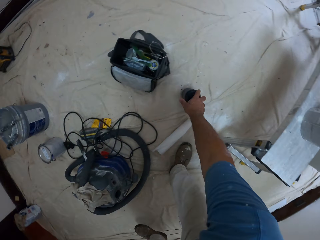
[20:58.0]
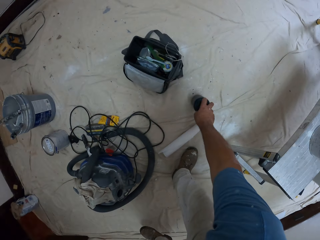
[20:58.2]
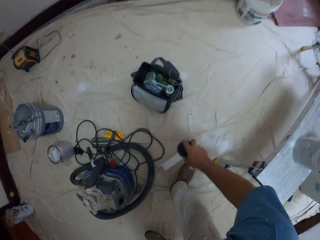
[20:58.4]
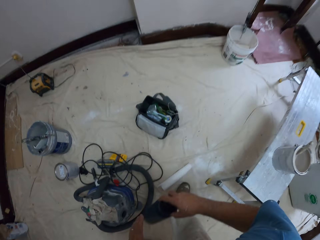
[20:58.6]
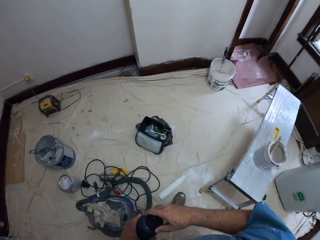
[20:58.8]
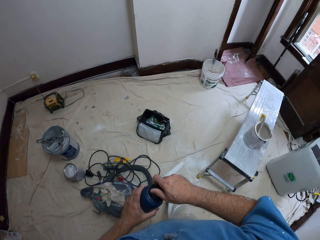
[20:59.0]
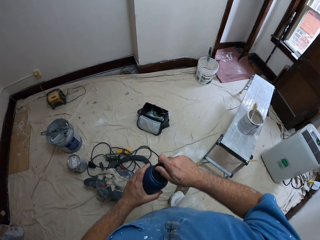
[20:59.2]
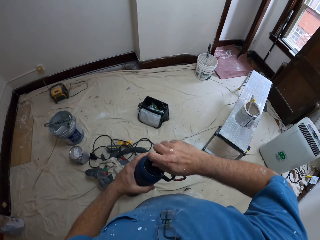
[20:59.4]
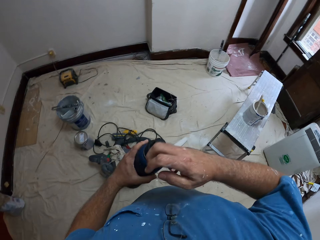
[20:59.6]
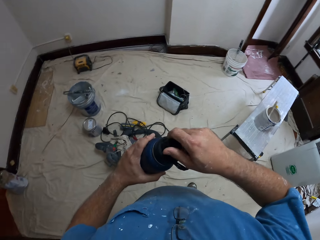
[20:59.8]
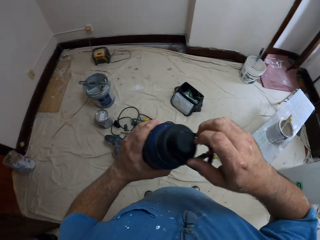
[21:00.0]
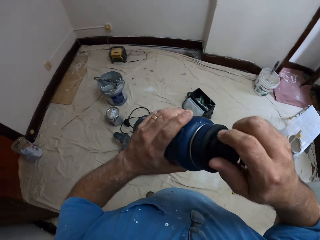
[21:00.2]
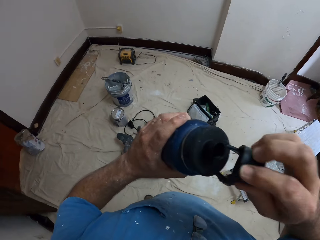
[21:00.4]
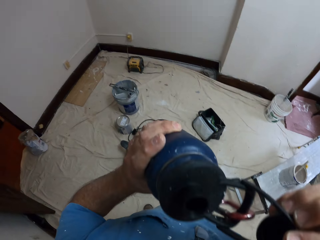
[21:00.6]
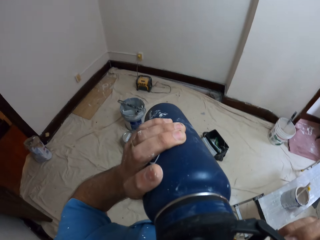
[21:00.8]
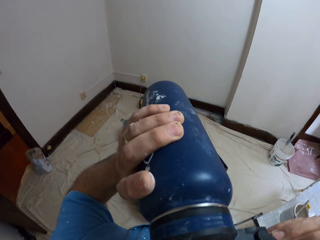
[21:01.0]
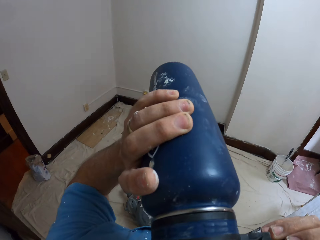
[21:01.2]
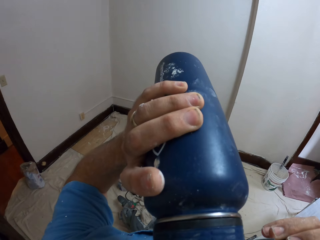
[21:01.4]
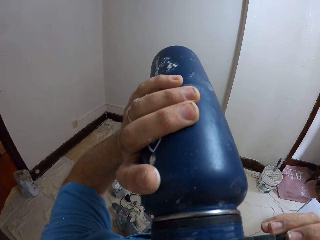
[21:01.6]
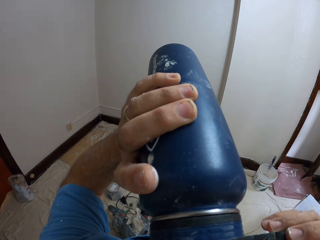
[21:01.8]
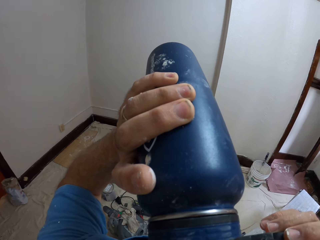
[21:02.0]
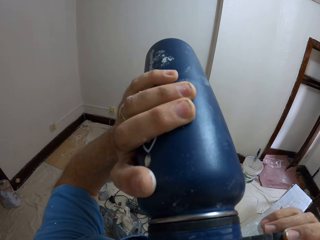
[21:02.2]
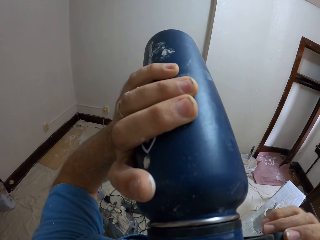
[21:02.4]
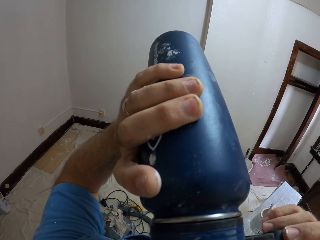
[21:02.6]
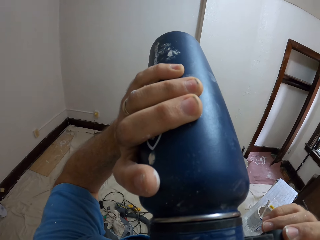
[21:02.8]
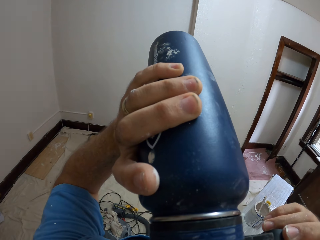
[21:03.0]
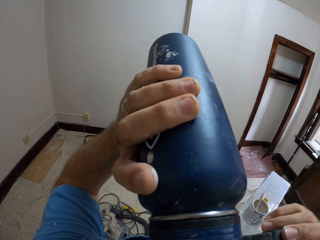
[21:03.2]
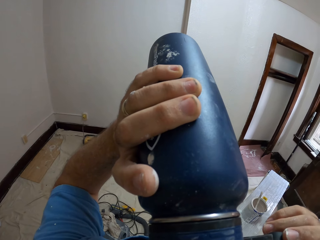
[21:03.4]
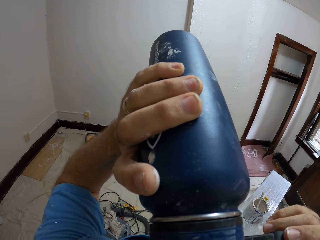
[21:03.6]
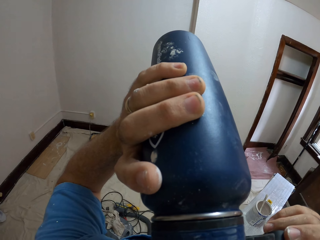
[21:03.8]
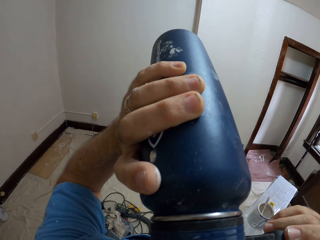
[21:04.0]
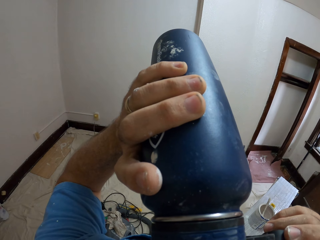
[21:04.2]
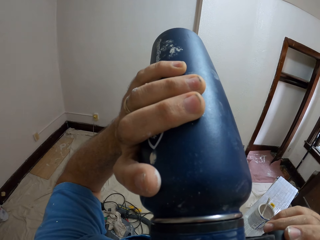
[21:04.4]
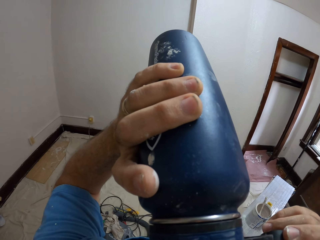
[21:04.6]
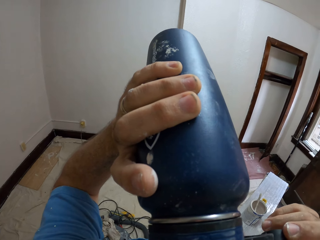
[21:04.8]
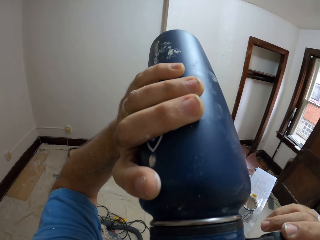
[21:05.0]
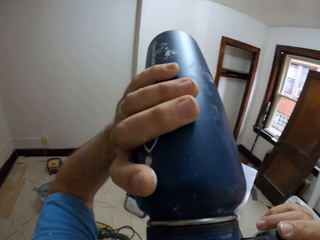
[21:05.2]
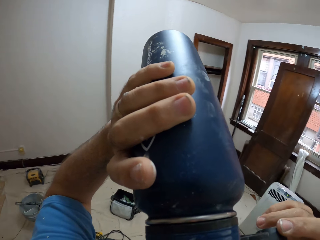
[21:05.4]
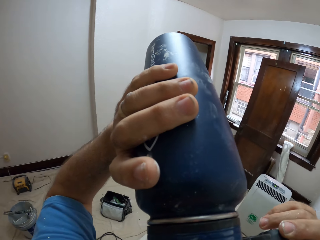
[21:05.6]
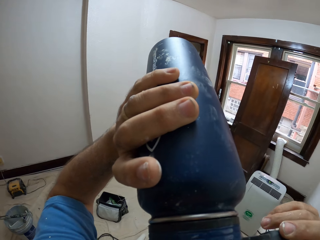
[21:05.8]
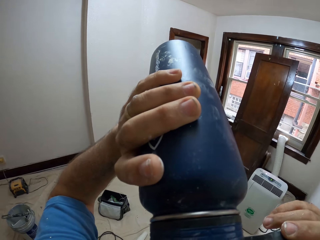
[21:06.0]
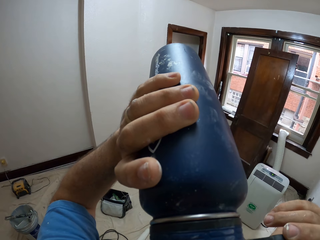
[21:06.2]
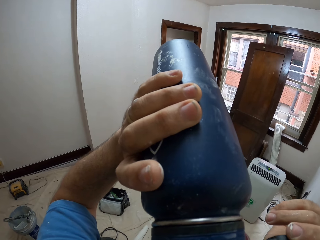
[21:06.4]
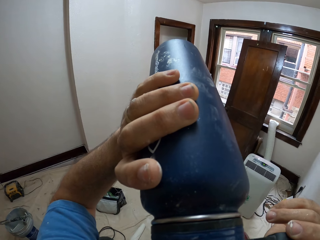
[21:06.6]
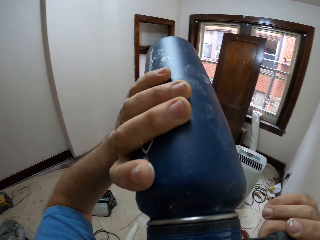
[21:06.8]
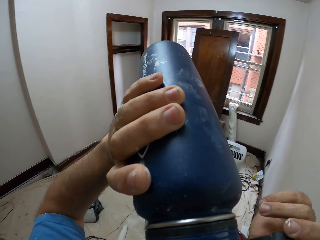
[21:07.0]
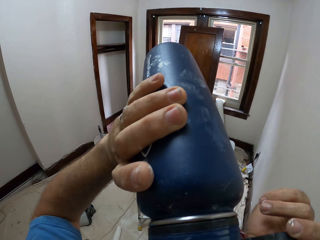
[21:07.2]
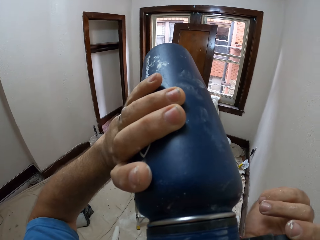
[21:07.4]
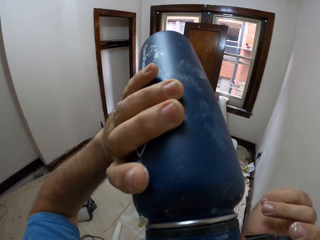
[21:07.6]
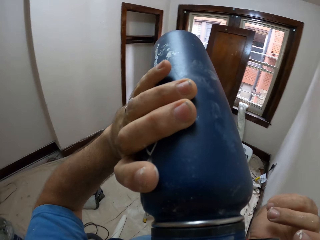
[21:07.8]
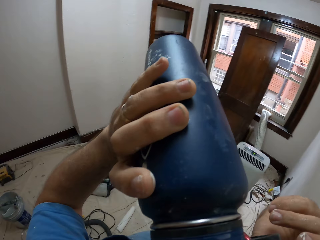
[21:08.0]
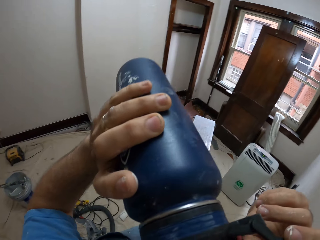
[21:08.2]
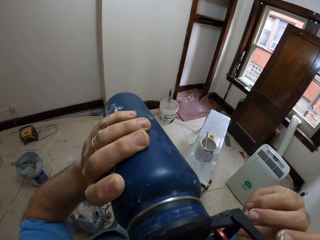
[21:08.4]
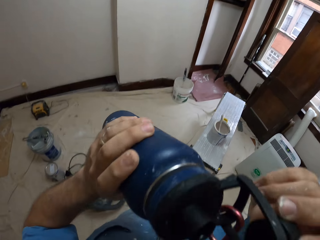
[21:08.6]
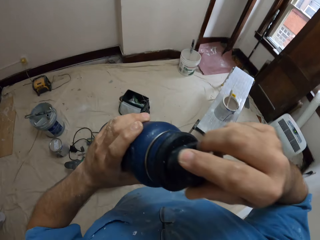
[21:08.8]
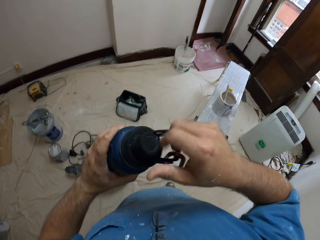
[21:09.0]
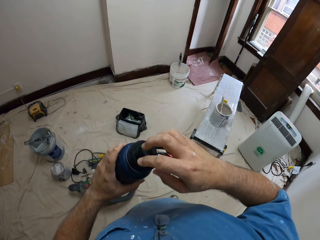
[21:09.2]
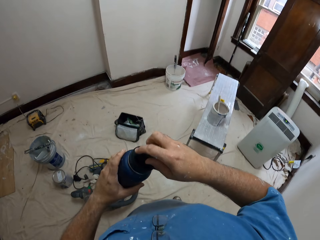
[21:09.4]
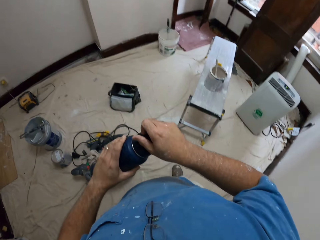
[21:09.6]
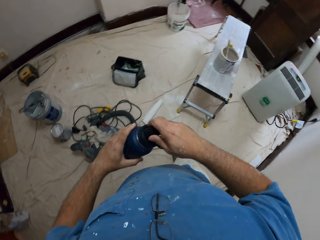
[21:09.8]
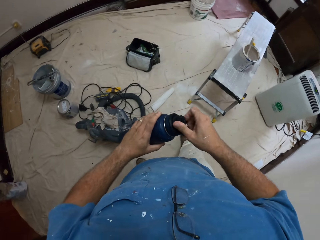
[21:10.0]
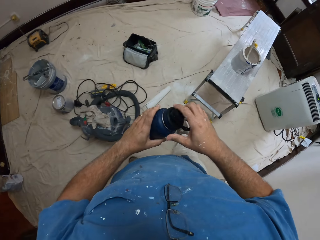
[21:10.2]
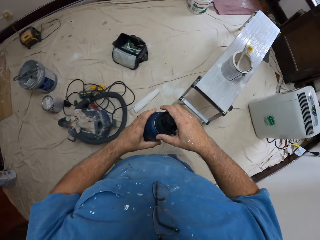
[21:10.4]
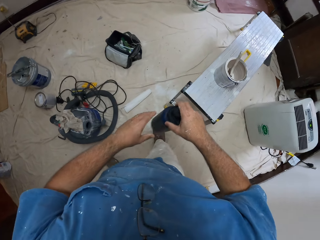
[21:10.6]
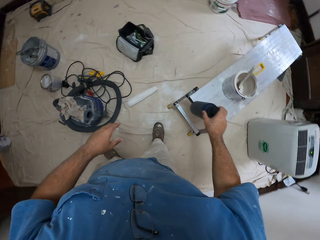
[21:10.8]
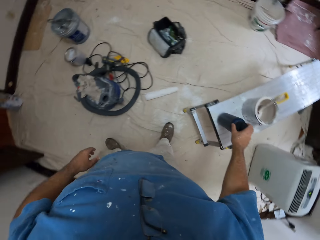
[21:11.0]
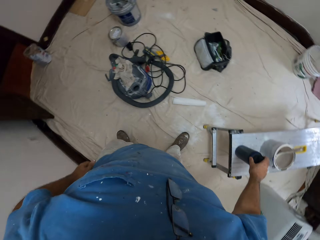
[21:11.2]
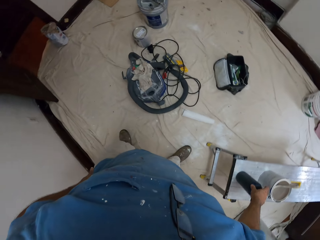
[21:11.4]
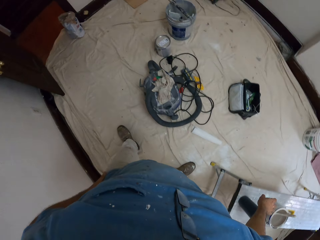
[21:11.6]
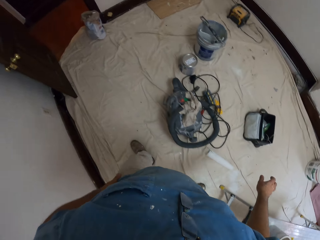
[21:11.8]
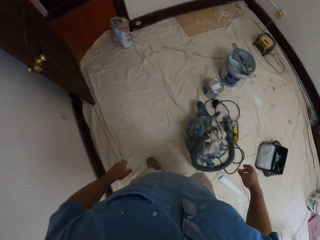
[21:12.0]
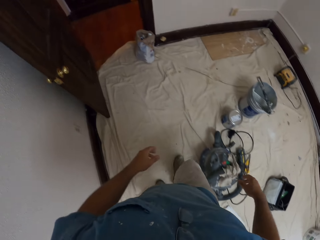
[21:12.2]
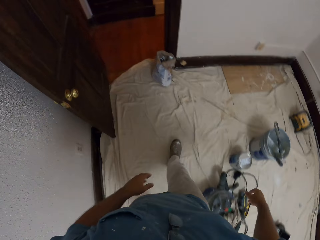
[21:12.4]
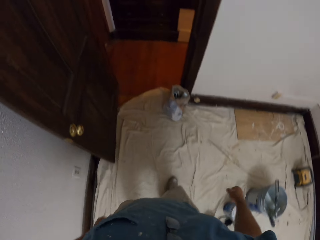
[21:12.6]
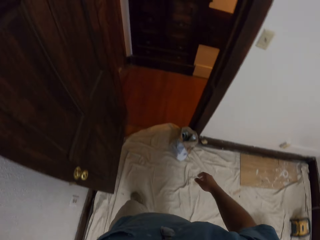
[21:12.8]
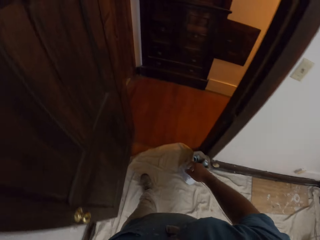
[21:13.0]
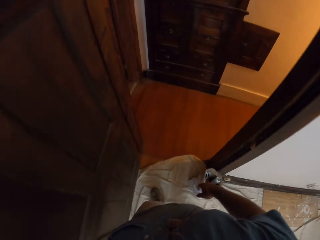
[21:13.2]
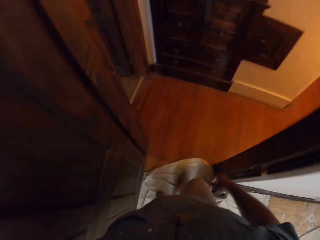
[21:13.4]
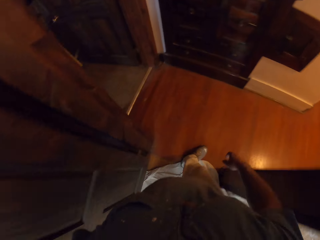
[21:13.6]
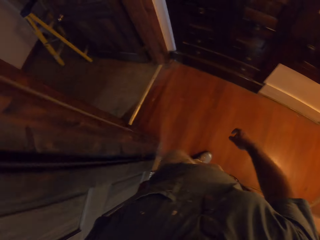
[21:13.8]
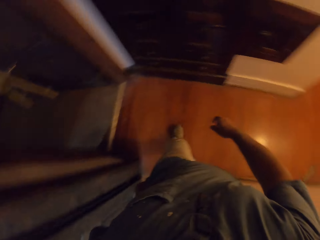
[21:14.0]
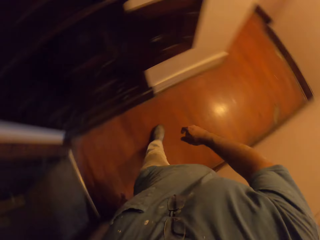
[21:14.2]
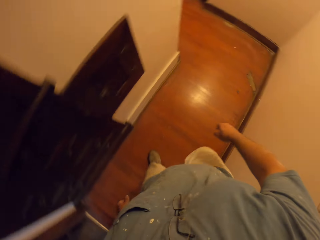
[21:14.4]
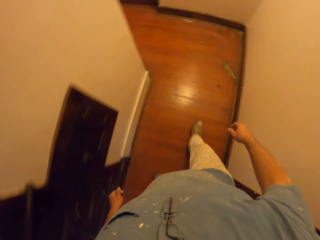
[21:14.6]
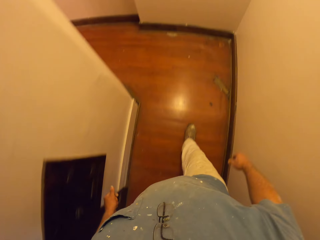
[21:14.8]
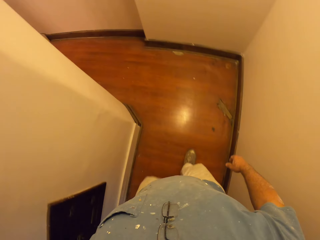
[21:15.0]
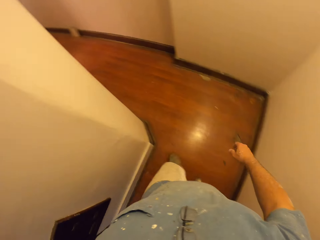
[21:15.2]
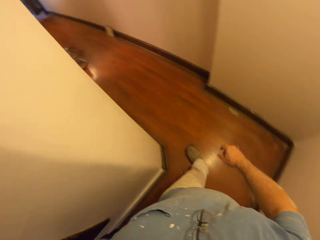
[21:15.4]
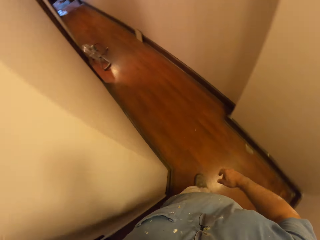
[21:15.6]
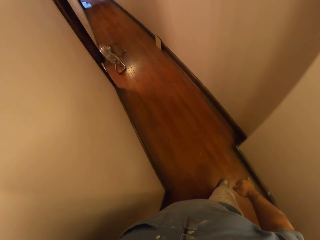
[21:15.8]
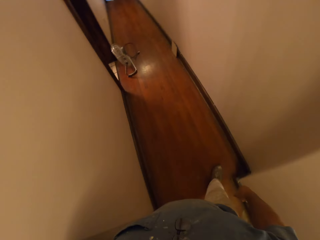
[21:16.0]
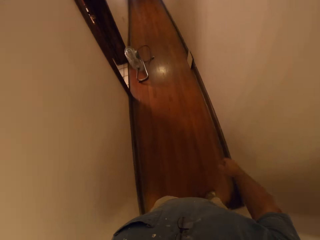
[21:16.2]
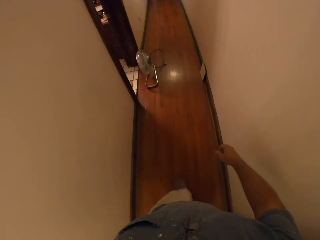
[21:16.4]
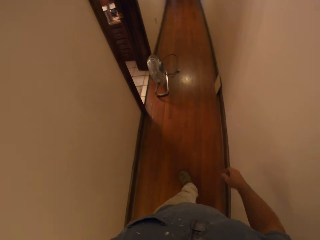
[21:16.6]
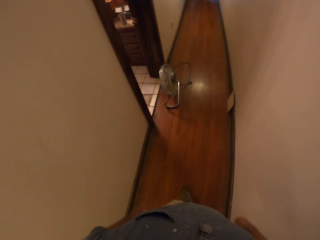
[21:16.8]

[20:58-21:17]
The camera wearer picks up his water bottle from the ground. He opens the cover of his water bottle with hands. He drinks from his water bottle. He closes the cover of his water bottle with hands. He drops the water bottle on the table. He walks out of a room. He places his left hand on his trouser. He walks towards the entrance of the toilet.

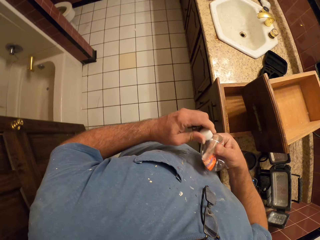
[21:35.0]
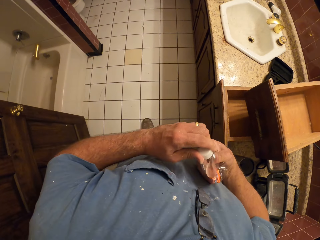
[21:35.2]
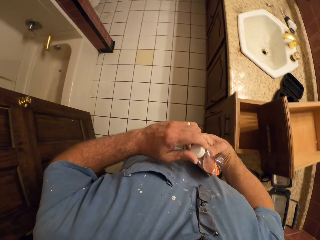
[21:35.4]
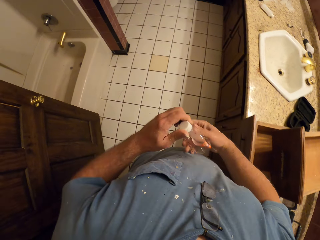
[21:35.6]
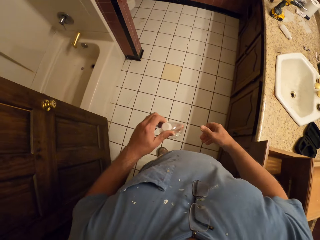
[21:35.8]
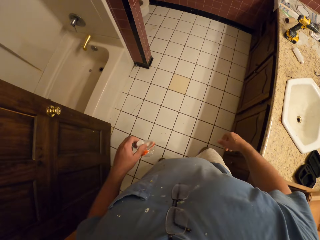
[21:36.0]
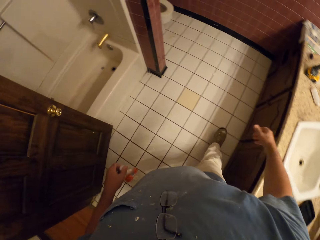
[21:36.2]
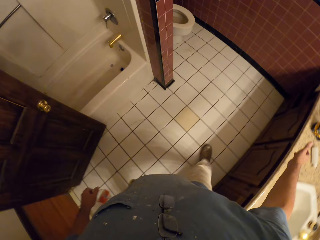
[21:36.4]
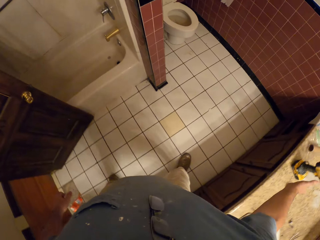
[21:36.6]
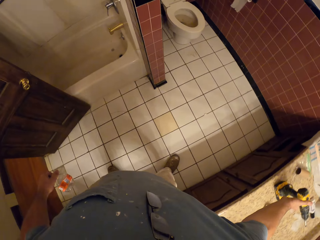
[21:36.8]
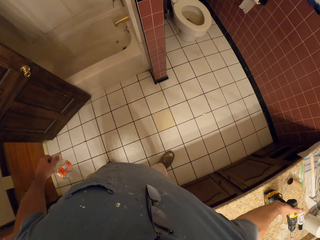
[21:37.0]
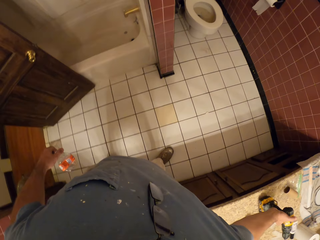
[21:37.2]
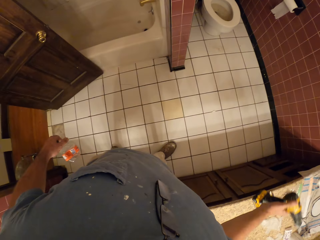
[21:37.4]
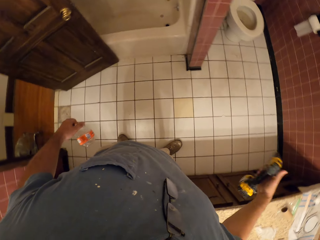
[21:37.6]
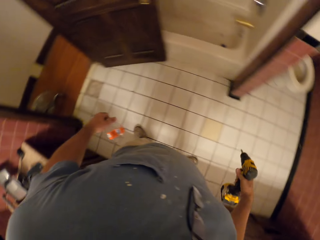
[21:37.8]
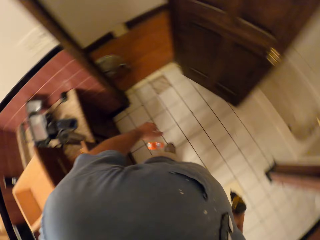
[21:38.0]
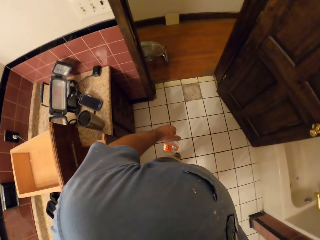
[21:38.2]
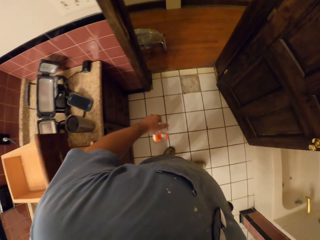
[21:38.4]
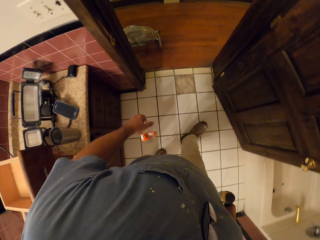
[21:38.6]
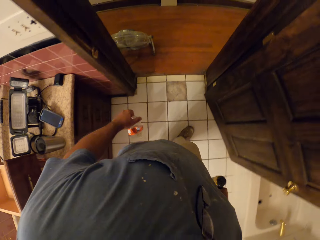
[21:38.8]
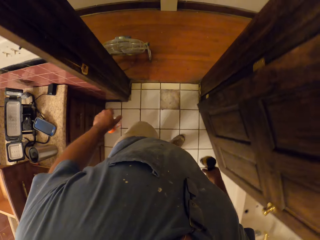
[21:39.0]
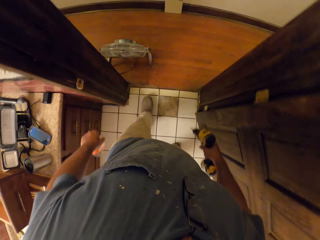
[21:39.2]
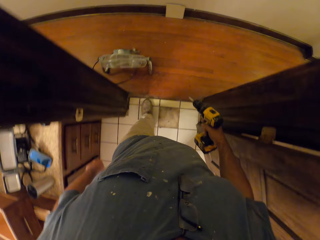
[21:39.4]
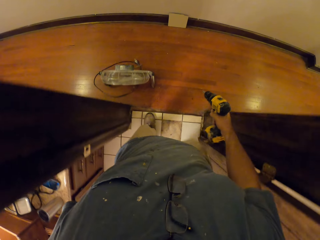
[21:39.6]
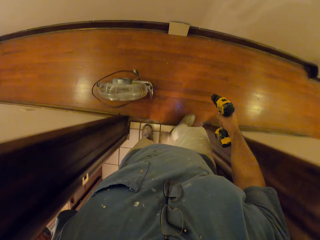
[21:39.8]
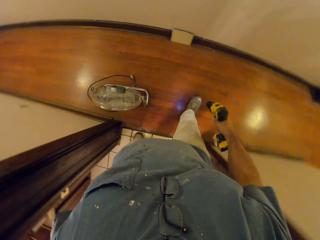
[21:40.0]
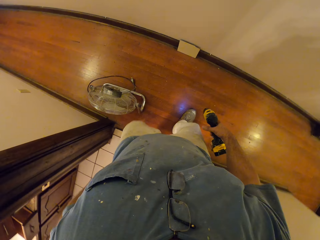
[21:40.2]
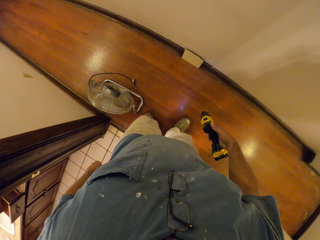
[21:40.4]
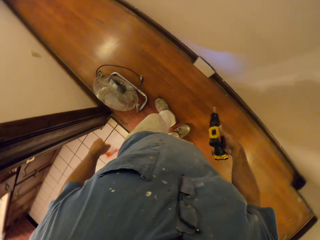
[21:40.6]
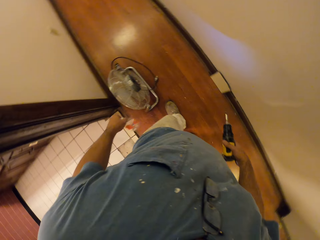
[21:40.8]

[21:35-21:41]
The camera wearer shrinks a bottle with hands. They walk around a room. They pick up a hand drill from the tiled slab. They walk out of the room.
